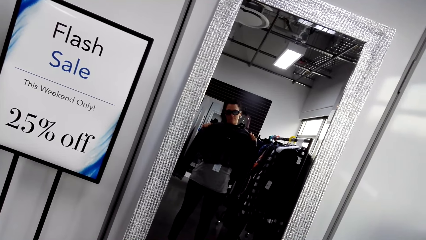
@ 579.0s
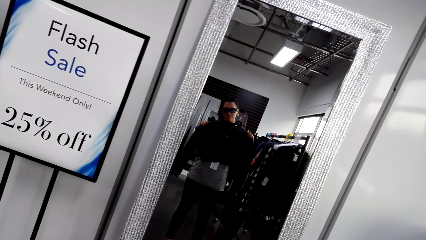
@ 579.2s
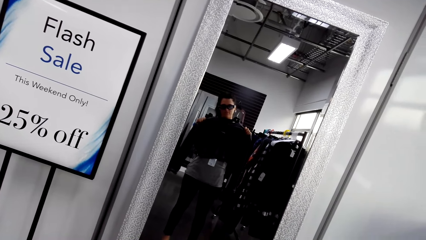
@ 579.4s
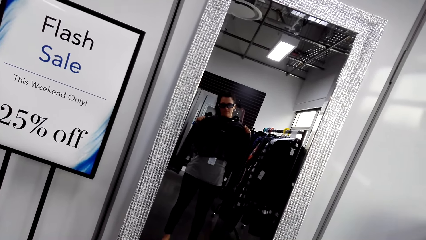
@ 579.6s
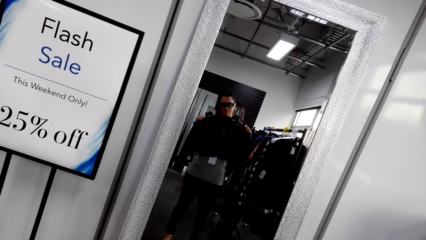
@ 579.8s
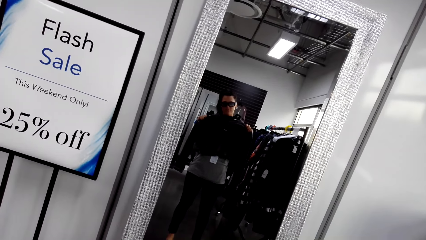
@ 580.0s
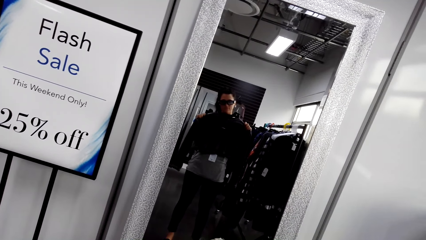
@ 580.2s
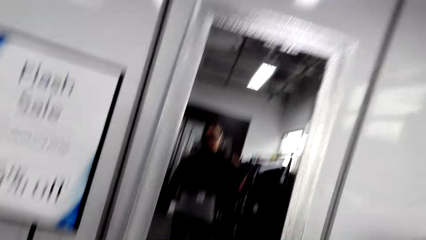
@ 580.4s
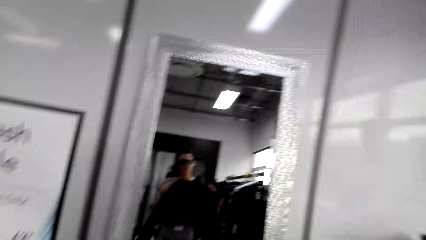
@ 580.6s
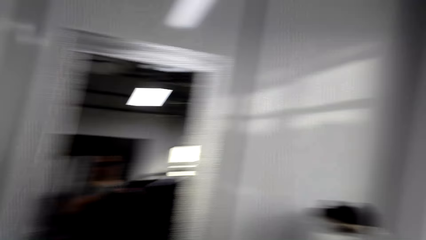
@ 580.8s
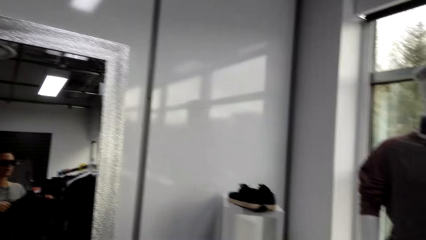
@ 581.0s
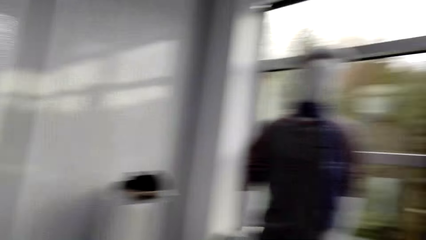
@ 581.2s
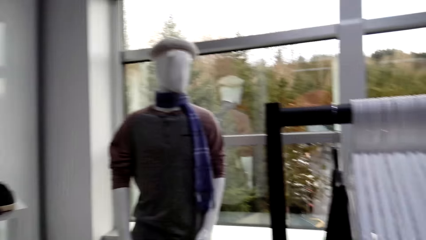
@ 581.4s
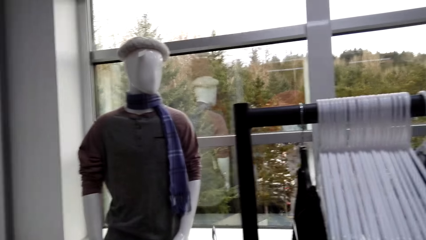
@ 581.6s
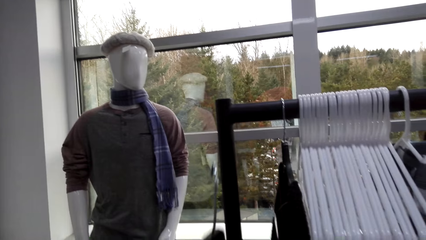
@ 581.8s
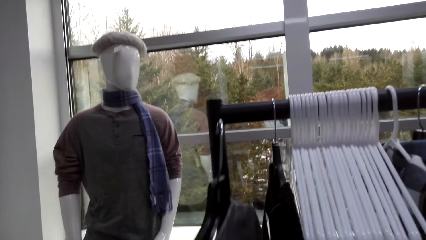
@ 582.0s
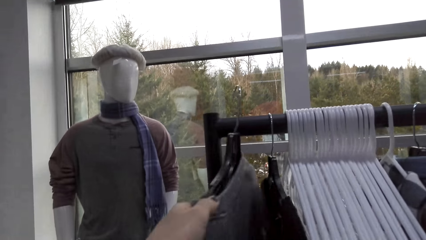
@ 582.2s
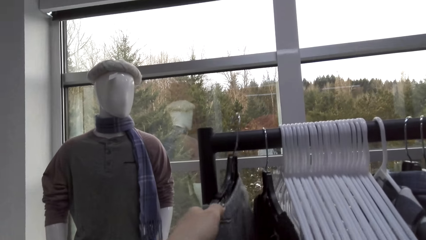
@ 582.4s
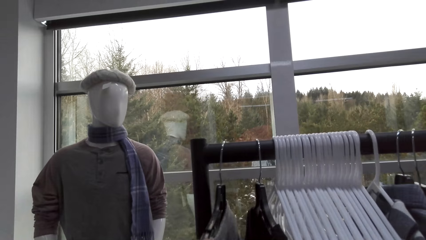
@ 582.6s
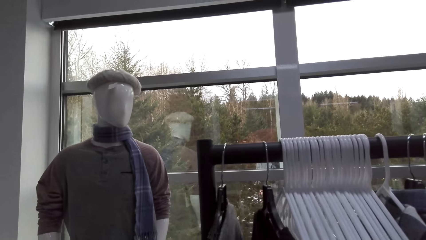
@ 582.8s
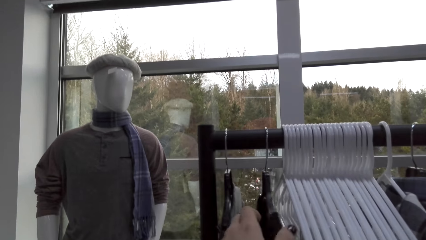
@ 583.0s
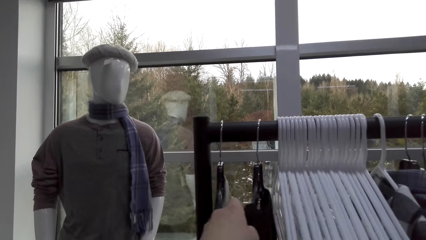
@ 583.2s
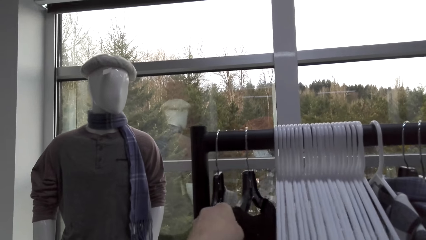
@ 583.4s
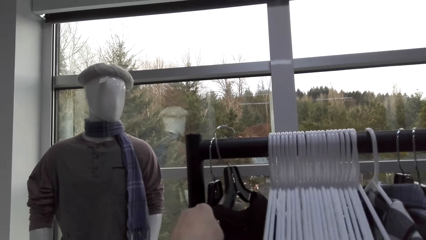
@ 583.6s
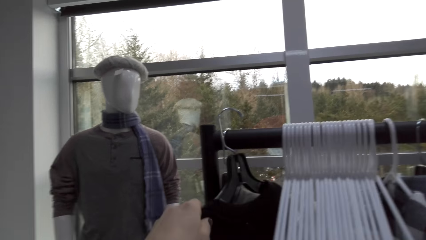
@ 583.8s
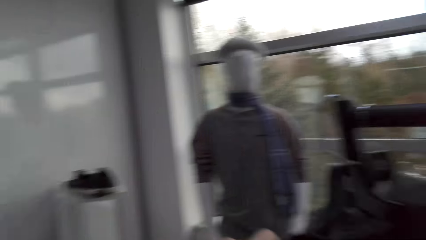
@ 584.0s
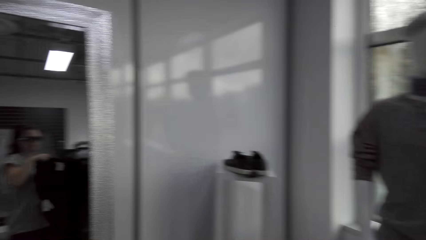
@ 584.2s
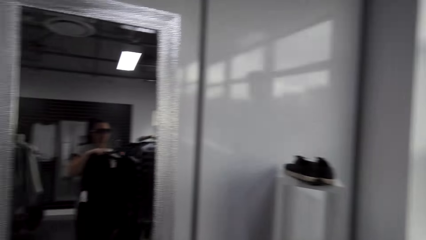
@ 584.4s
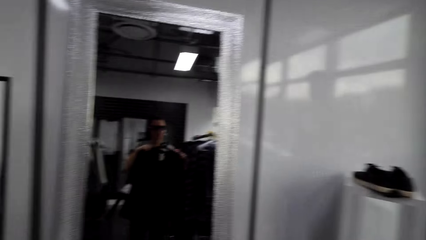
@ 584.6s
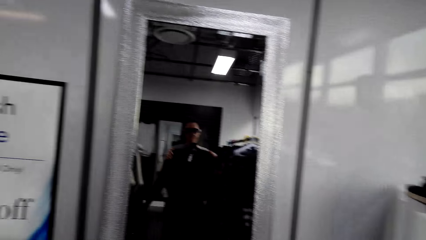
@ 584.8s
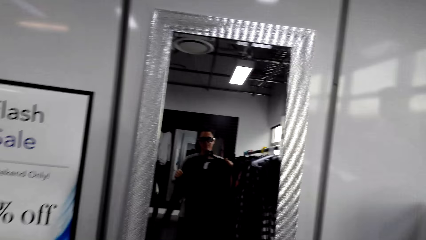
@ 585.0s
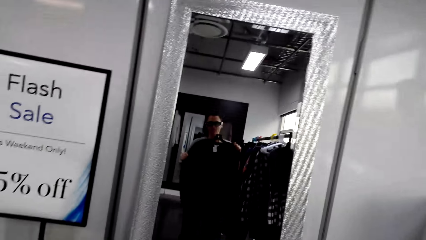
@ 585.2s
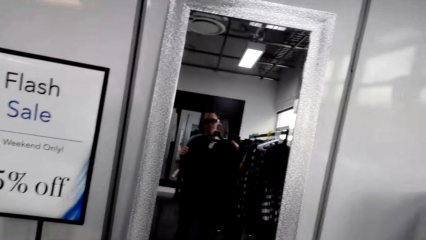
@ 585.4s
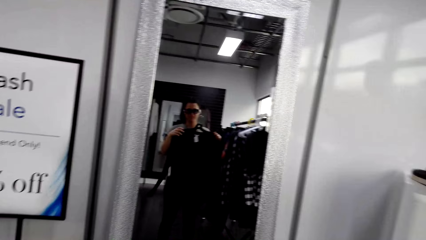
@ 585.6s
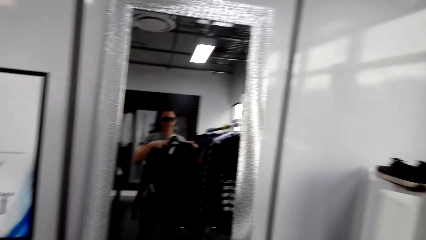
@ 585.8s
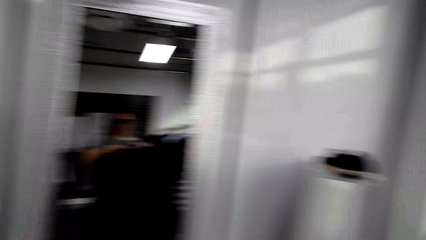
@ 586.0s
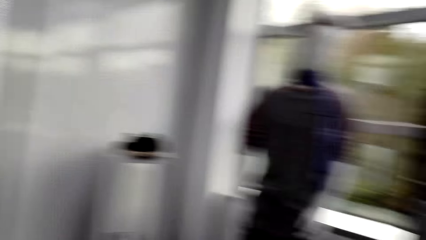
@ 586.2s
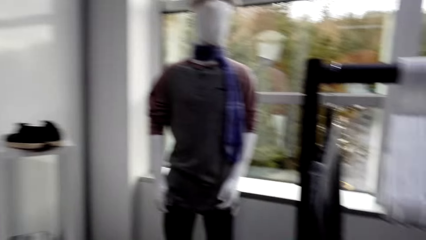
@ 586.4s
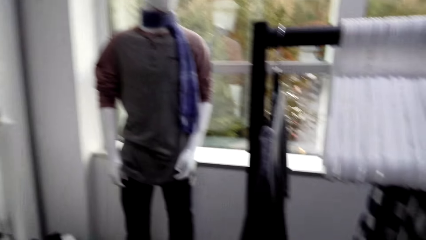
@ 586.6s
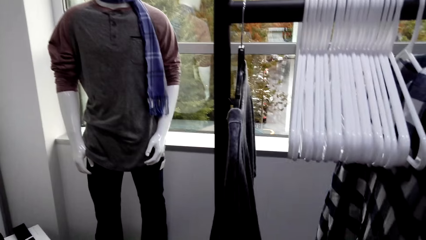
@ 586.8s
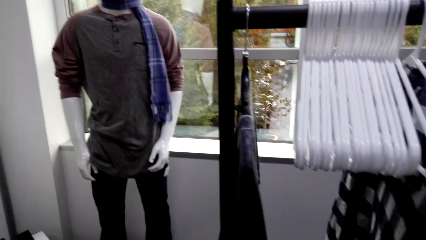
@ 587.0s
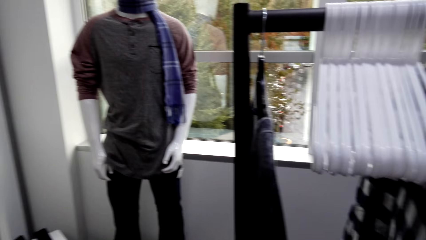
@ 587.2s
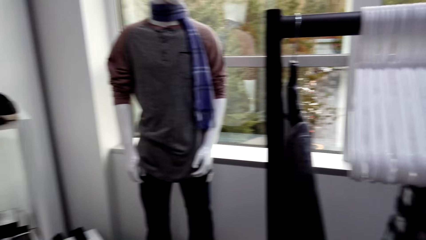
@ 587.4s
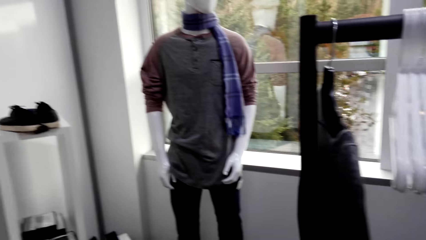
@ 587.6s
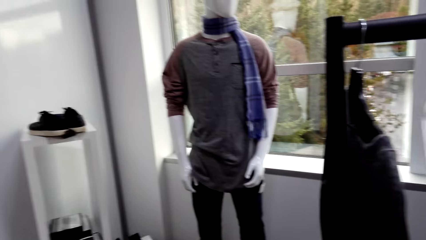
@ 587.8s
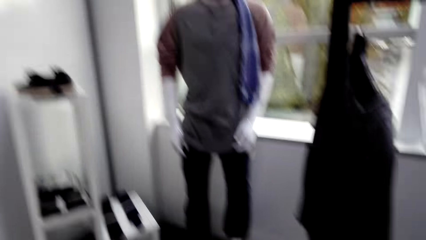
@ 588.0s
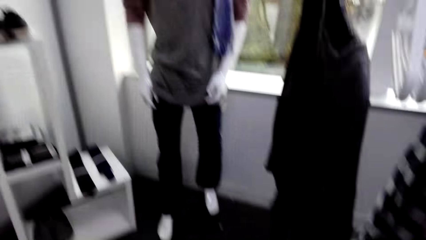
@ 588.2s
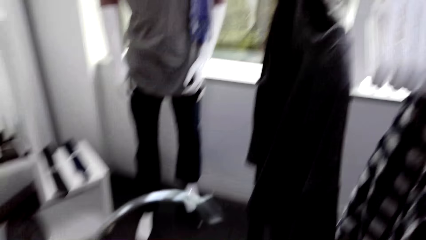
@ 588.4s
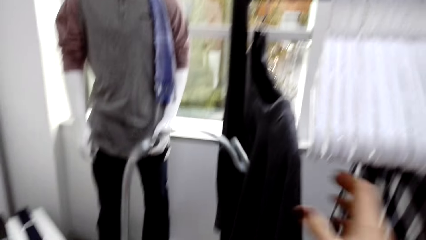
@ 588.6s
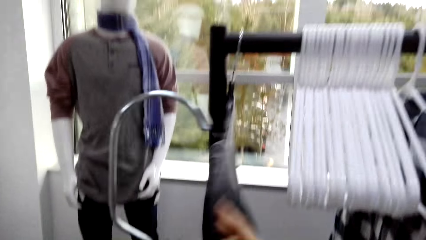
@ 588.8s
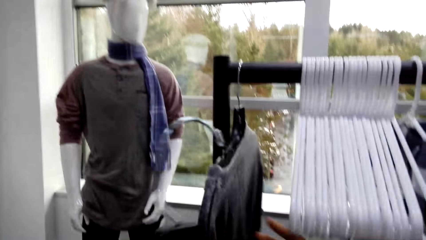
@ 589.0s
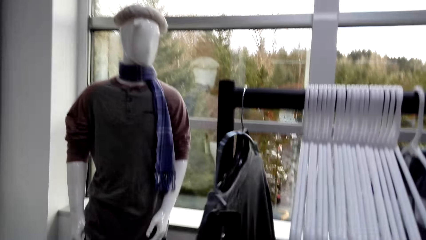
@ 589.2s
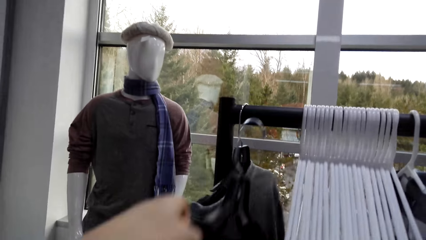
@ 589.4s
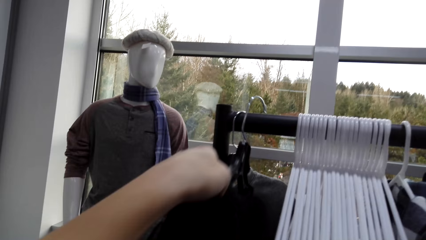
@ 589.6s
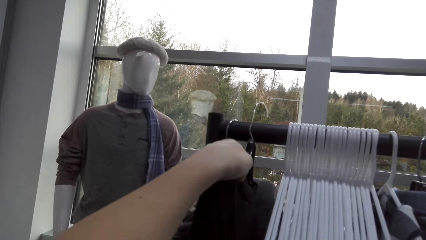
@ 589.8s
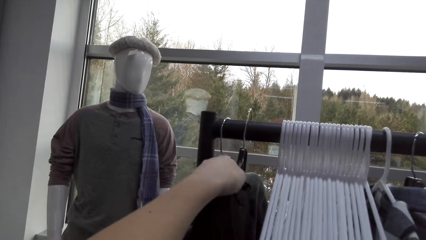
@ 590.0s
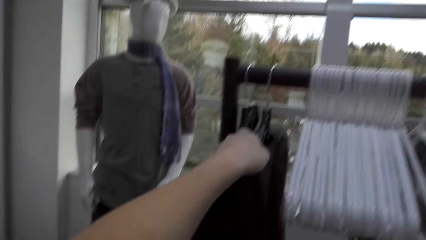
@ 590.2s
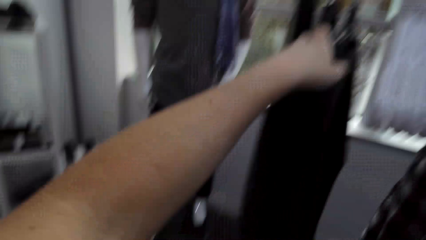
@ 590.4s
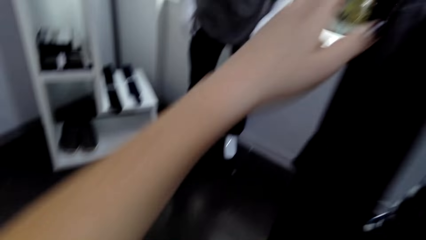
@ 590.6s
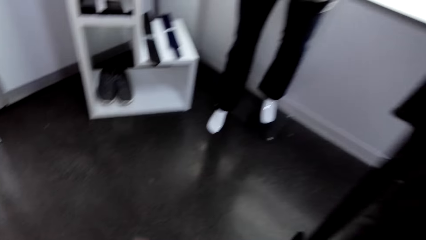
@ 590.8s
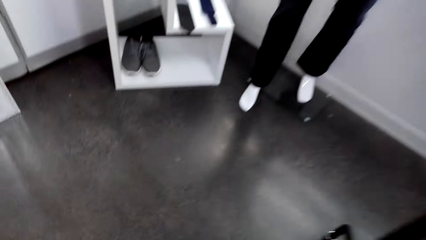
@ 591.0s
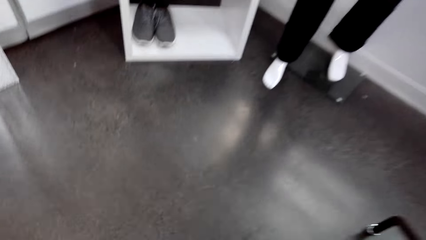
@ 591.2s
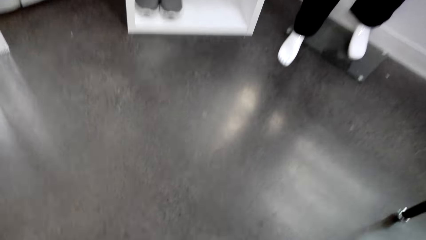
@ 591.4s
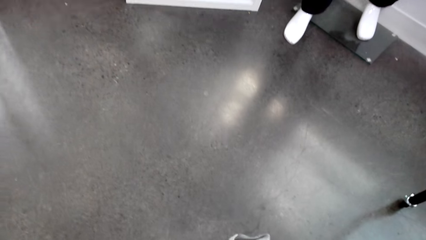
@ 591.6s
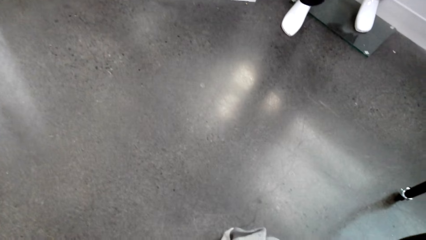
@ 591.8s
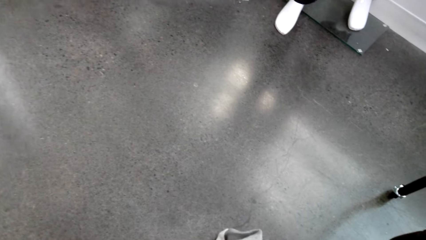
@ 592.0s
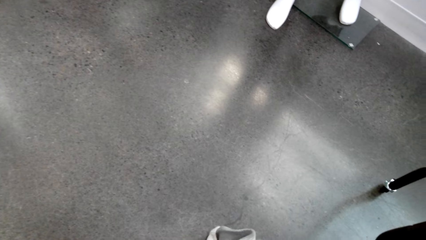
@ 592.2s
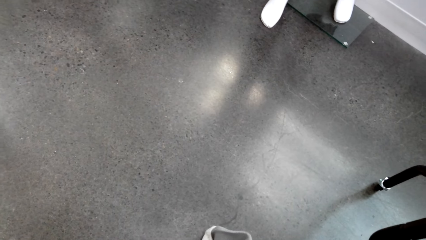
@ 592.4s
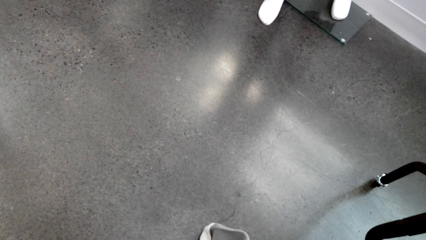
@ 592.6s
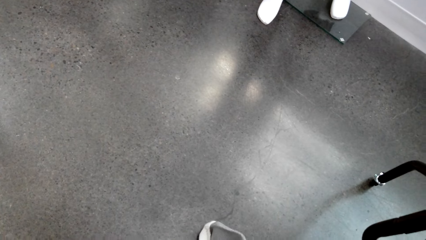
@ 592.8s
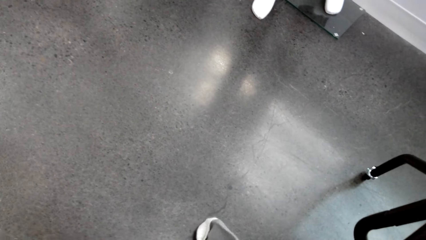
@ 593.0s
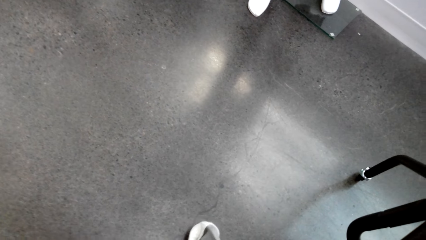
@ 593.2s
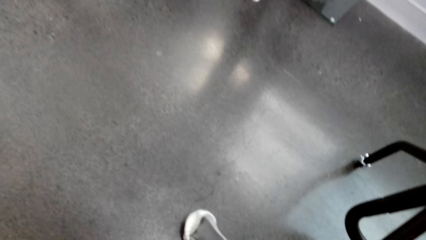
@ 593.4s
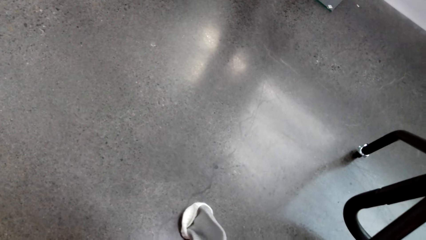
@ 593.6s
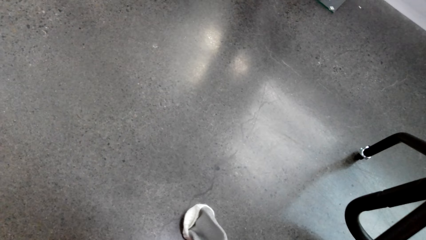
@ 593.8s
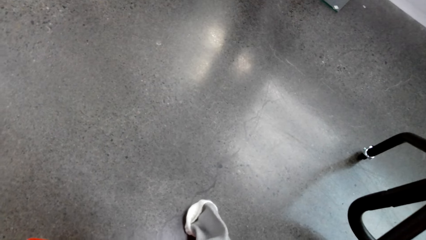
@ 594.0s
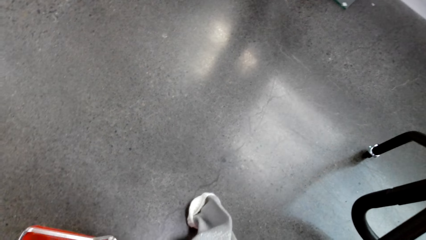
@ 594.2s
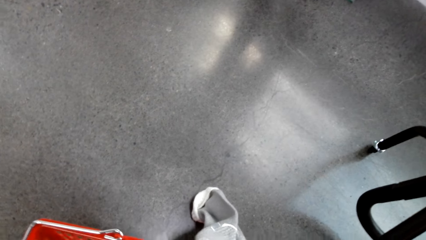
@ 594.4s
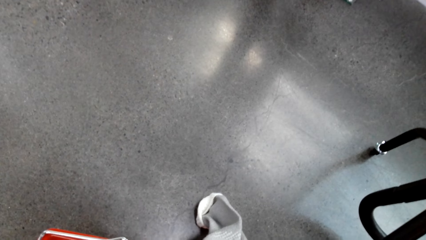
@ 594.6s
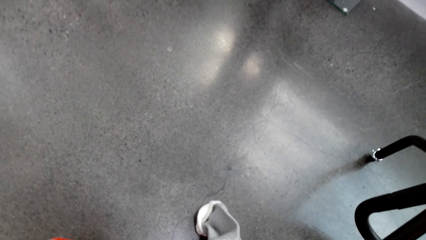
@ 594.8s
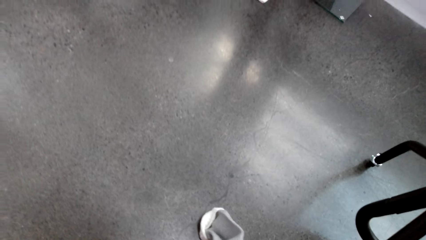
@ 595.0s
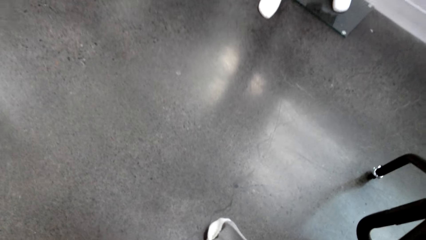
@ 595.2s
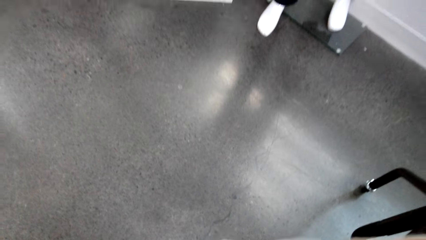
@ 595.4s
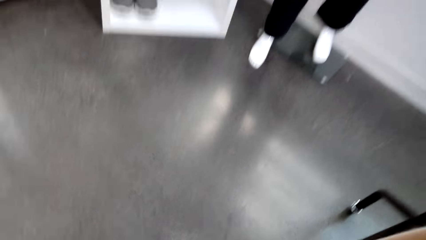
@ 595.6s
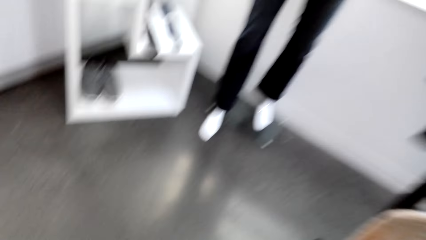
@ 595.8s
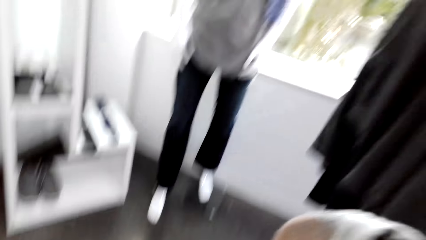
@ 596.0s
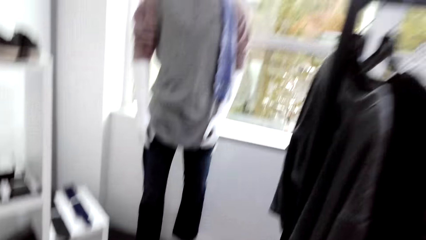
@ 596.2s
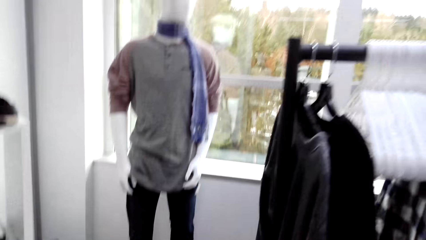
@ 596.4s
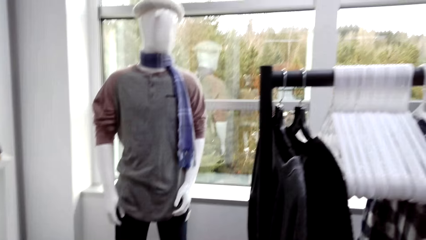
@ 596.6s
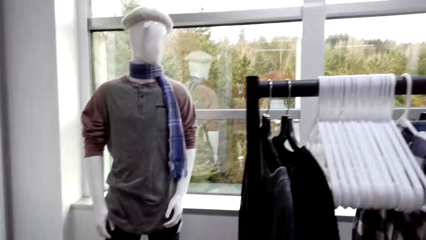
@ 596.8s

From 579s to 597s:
The camera wearer puts the hanger on the stand. She picks up the blouse or cloth with the right hand. She holds the blouse with both hands. She lifts the cloth on her body. She stares at the mirror. She stares at the blouse. She puts the hanger on the stand. She picks up the hanger with the right hand. She looks on the floor.
